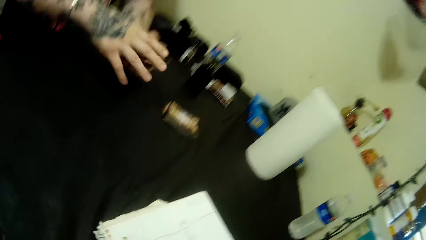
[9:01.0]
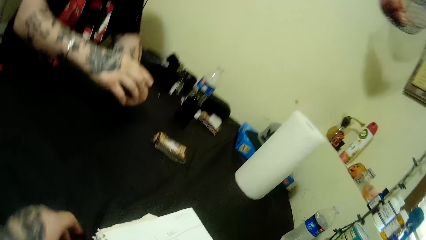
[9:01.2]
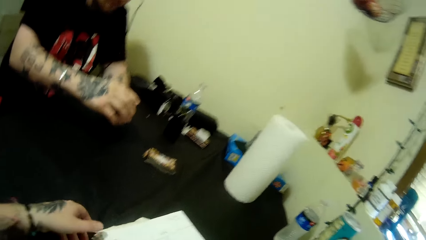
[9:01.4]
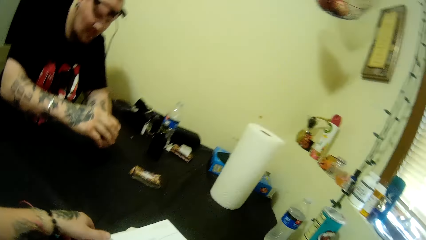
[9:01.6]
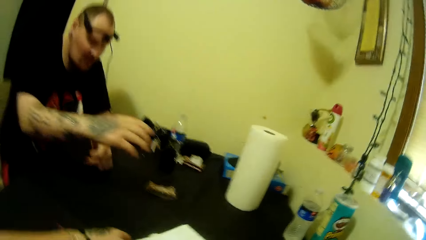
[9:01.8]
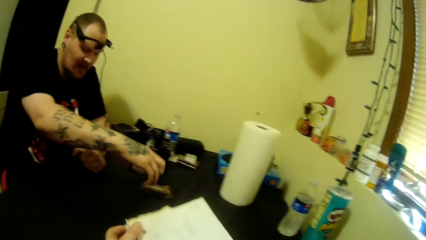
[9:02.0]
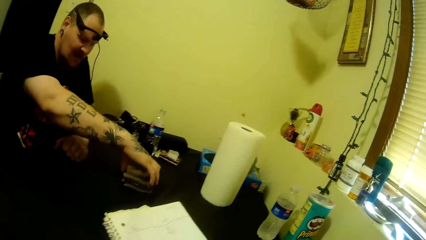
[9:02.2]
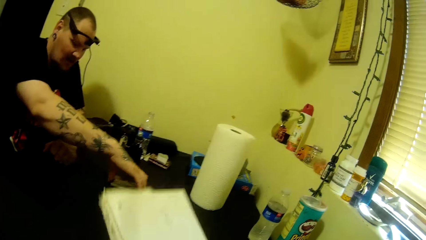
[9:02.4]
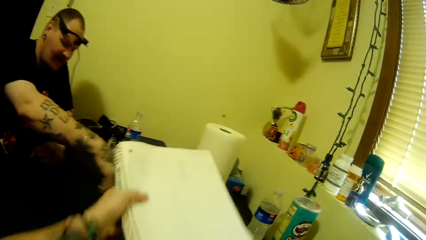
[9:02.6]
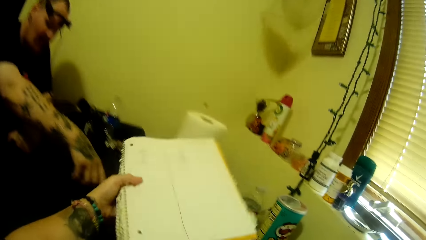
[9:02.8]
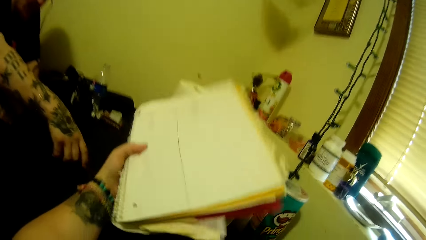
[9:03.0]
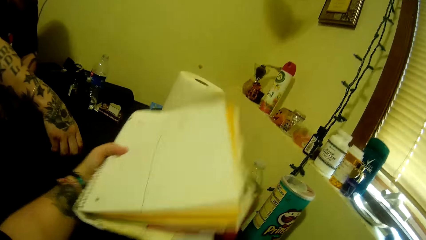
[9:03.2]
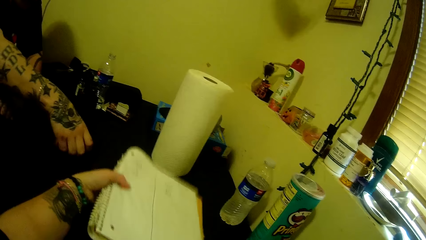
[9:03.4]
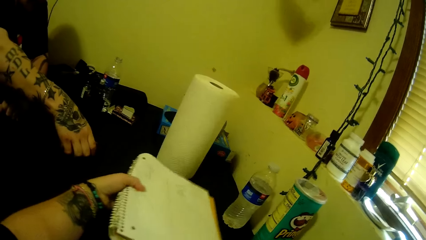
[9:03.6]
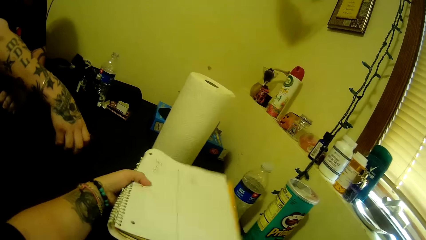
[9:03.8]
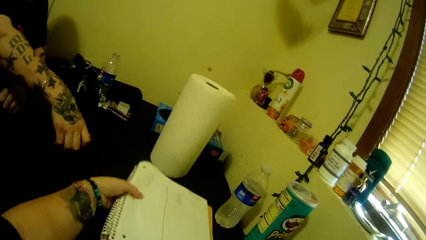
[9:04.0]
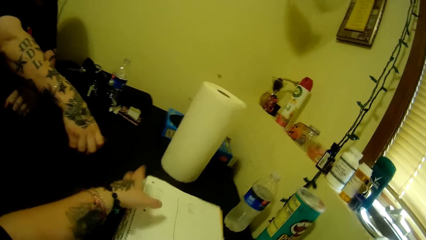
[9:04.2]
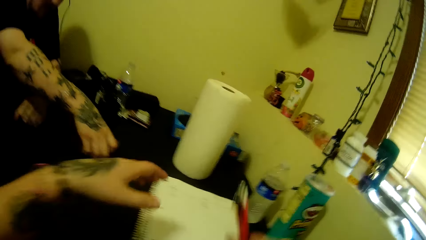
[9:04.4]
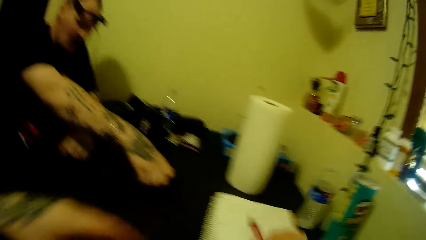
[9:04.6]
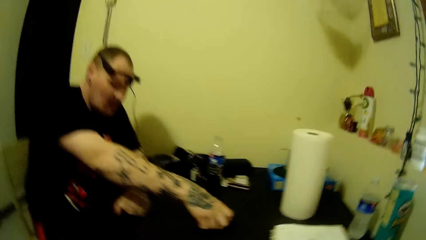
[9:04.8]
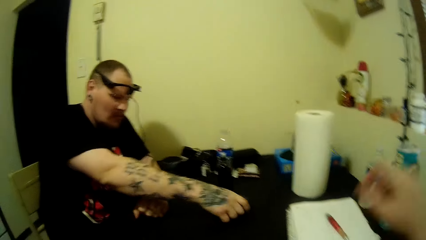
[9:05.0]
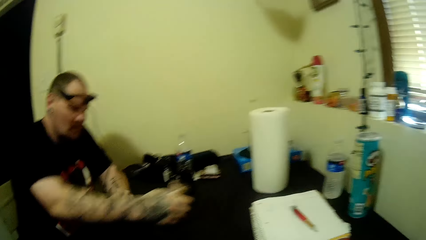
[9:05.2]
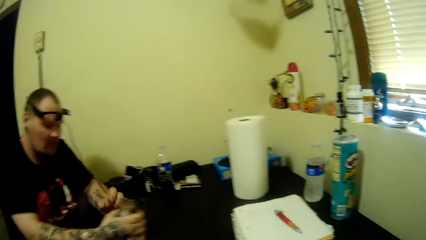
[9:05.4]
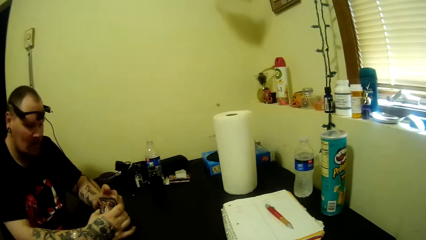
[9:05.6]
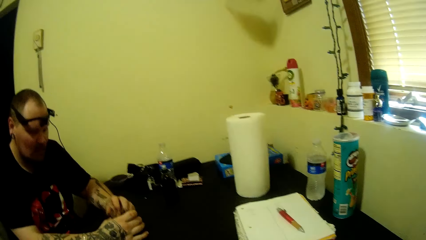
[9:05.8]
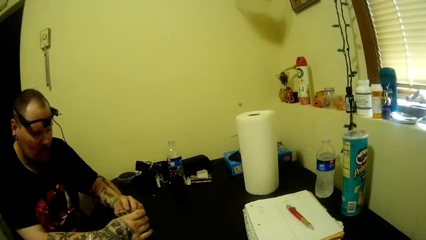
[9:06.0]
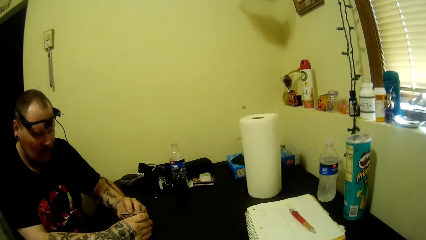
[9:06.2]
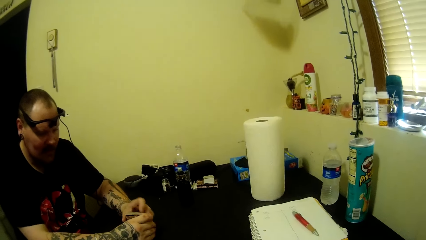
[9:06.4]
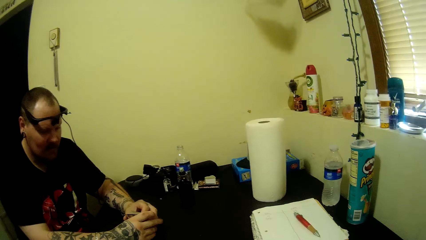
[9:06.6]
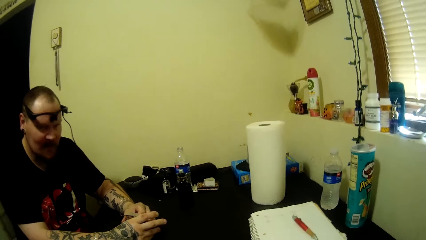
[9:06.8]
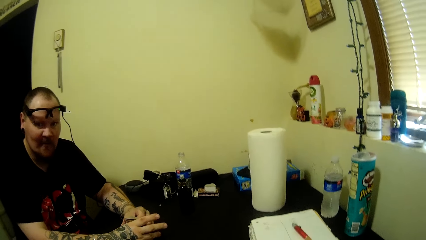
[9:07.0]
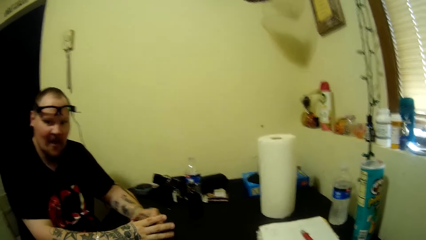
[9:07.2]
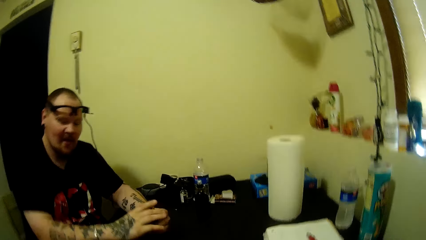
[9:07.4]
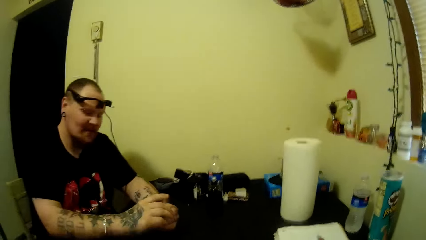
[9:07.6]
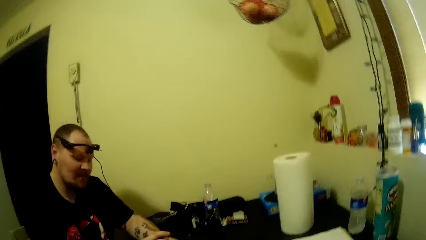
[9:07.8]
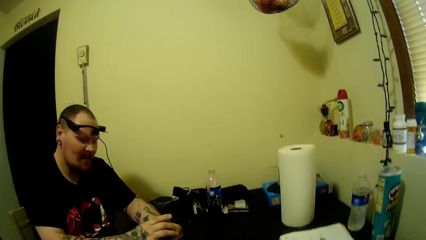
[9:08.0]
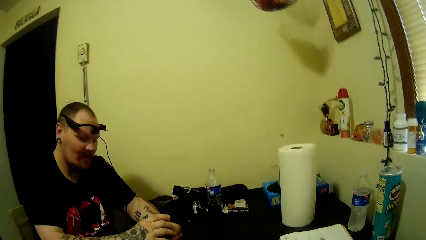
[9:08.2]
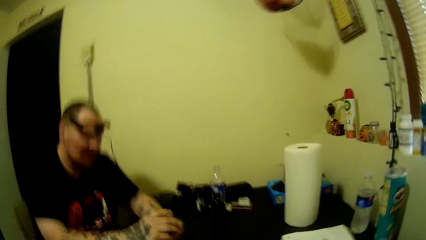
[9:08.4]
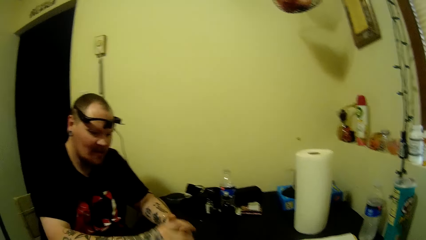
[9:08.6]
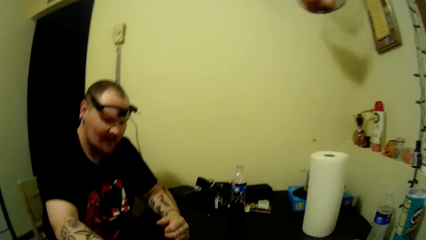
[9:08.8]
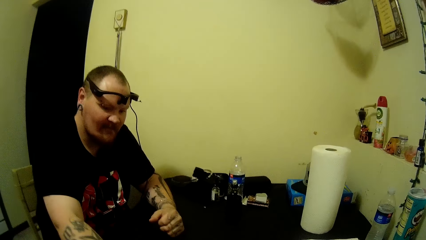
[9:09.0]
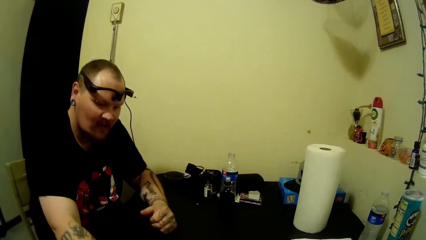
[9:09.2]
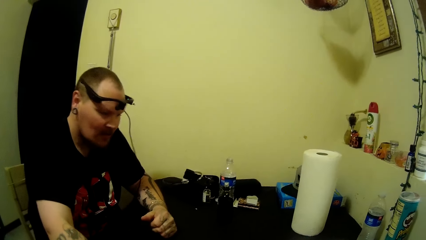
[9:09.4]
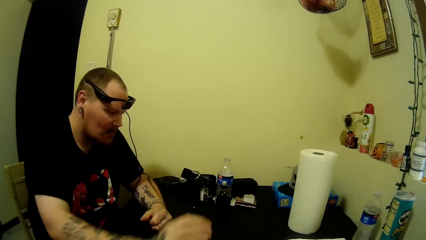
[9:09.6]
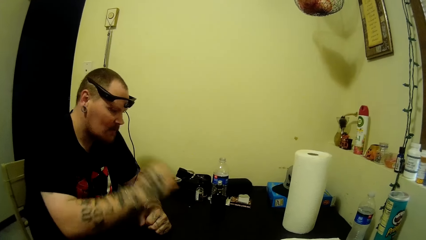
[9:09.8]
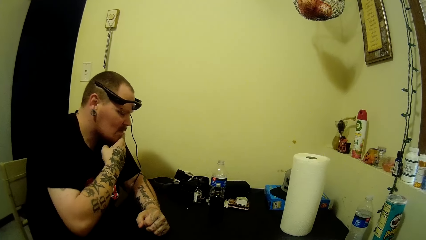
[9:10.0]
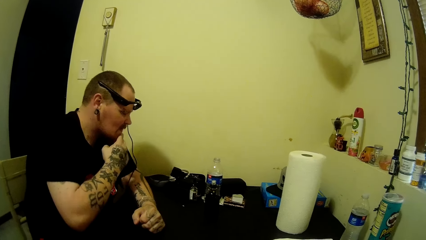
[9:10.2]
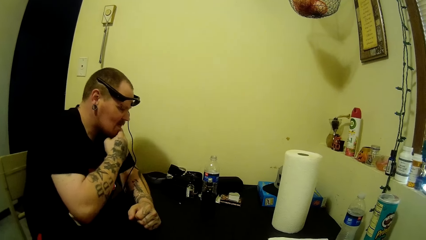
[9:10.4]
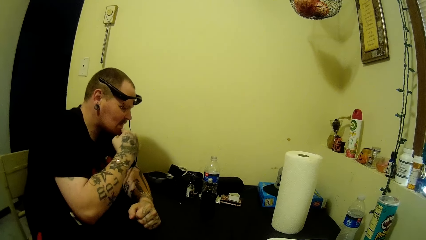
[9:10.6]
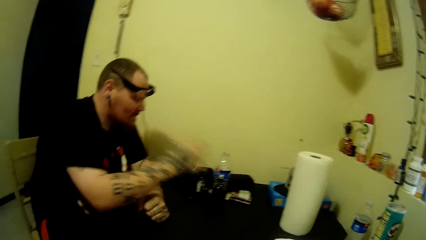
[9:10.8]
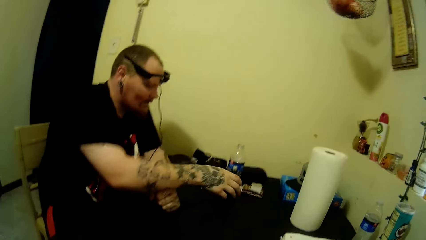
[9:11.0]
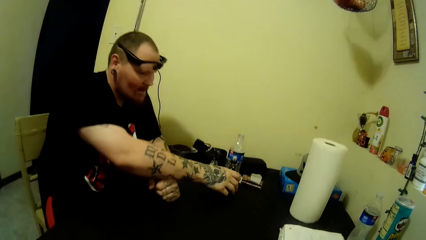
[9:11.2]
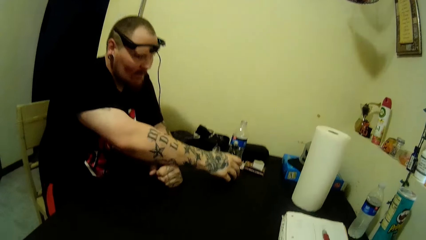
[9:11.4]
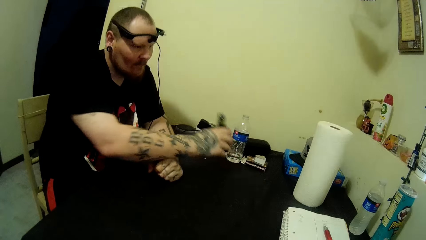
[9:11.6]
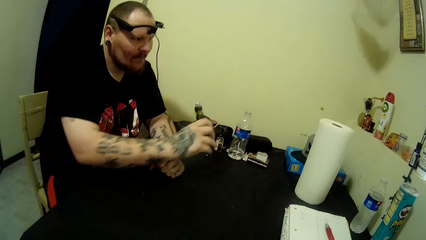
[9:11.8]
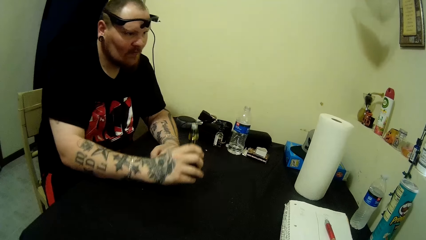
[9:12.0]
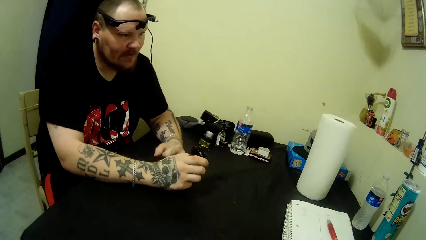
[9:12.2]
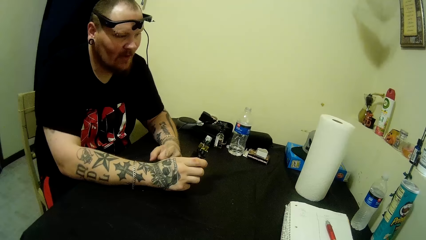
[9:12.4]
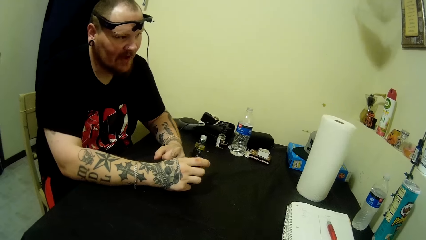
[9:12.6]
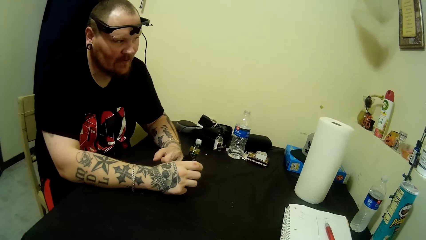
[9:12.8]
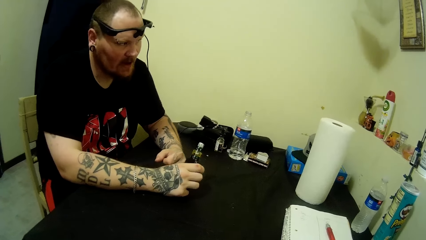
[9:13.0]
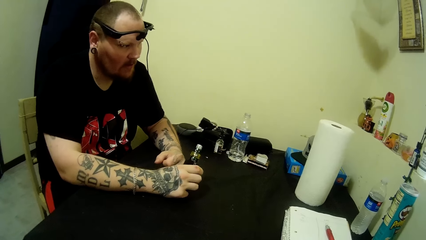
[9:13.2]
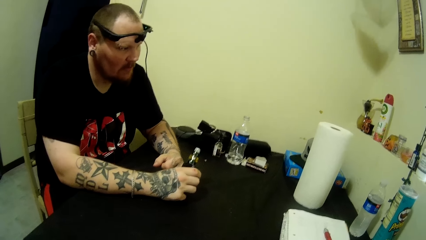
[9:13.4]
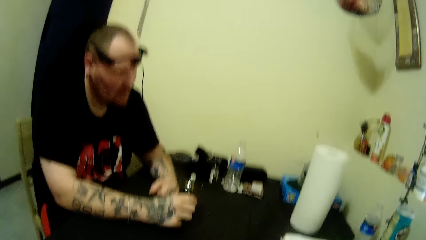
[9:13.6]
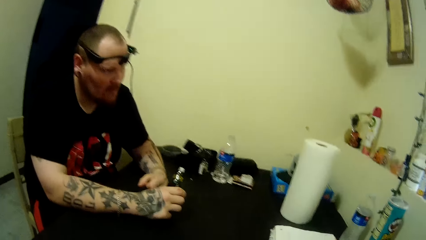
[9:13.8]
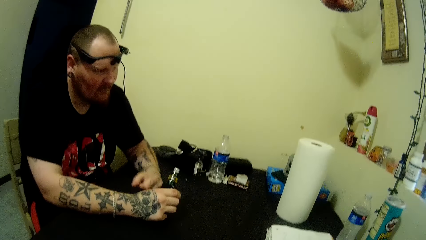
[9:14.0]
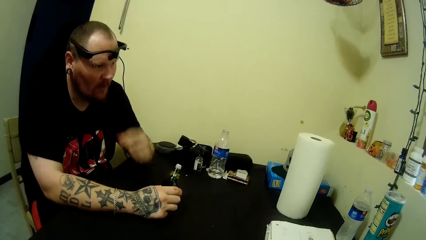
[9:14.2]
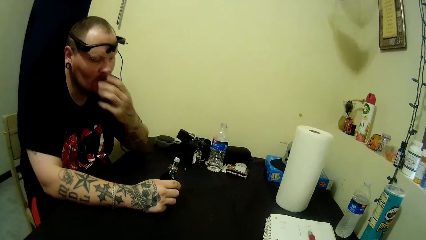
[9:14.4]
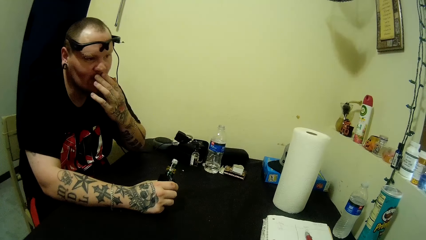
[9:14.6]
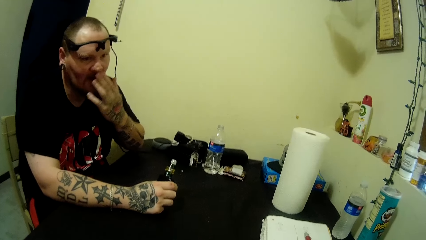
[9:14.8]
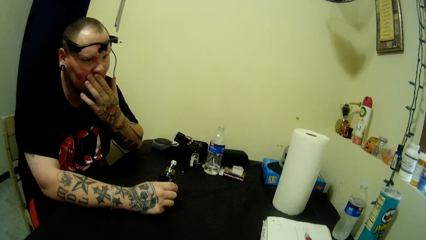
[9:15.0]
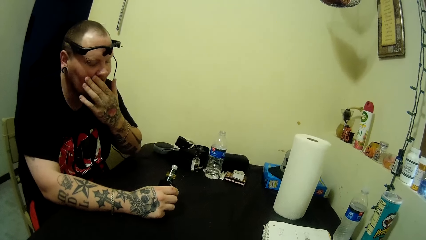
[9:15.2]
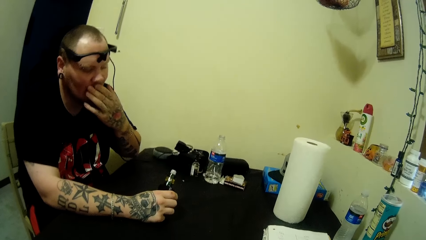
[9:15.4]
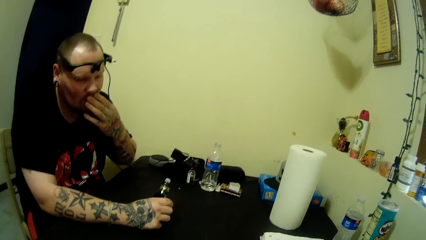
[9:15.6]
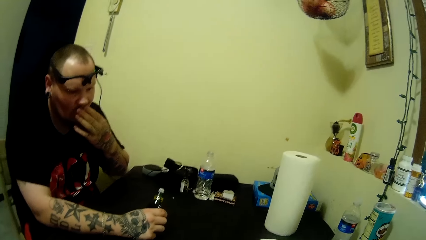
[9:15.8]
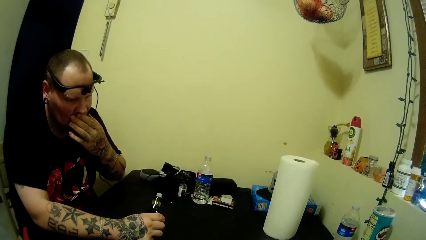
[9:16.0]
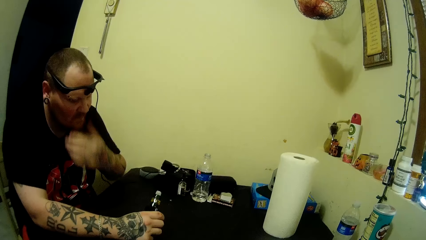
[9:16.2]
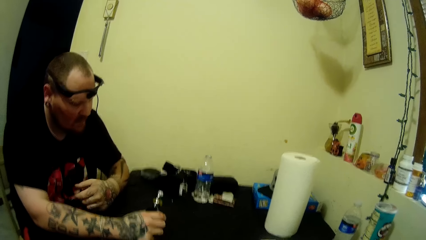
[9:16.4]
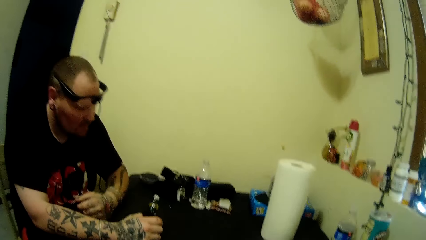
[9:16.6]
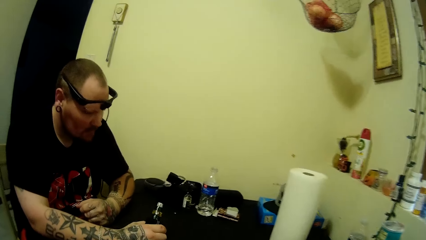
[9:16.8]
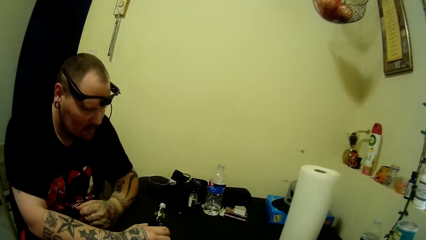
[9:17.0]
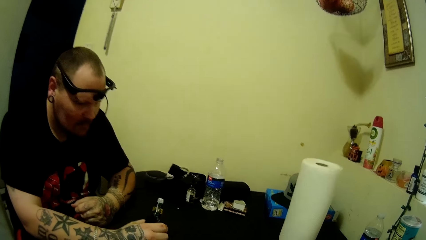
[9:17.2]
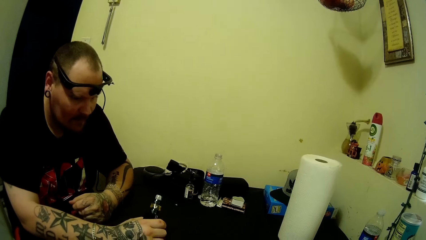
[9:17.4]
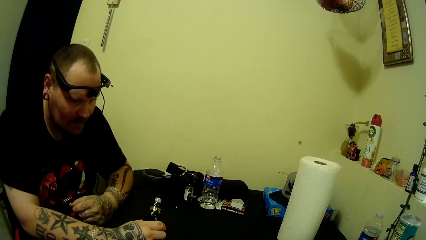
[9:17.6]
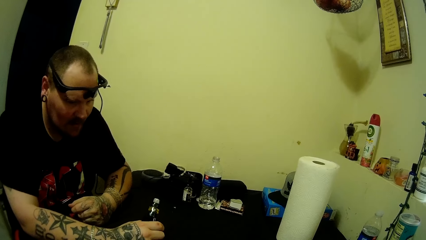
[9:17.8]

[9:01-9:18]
The camera wearer packs other cards from the table. They hold the notebook. They move the book on the table. The man picks up the smoke pipe from the table. He holds the shisha. He touches his nose.
